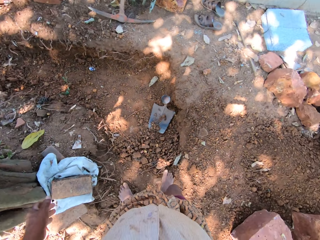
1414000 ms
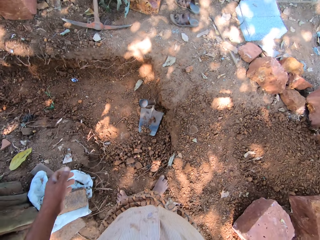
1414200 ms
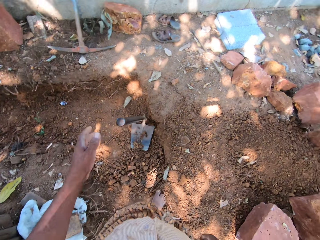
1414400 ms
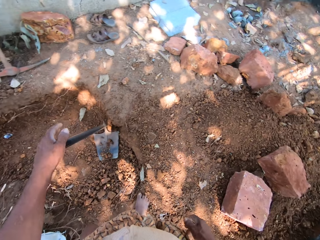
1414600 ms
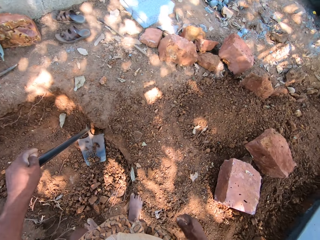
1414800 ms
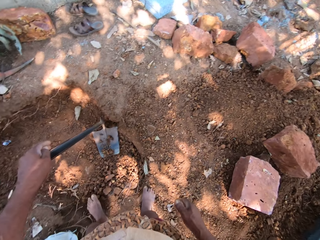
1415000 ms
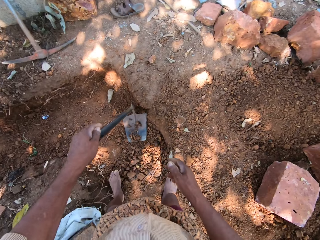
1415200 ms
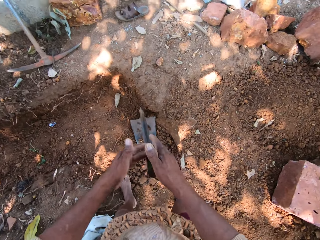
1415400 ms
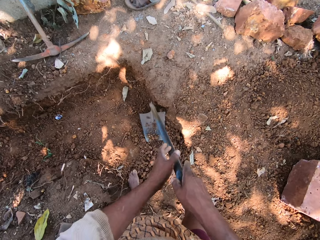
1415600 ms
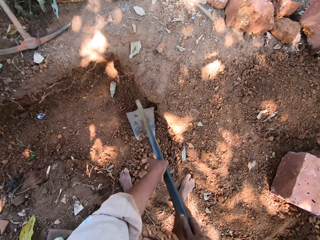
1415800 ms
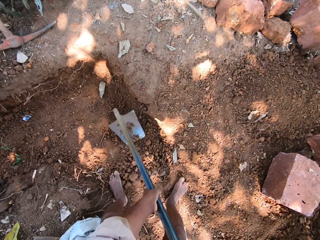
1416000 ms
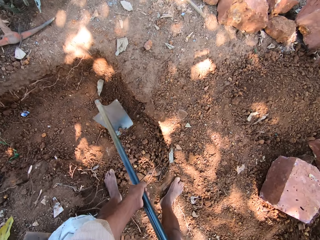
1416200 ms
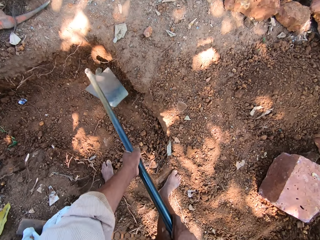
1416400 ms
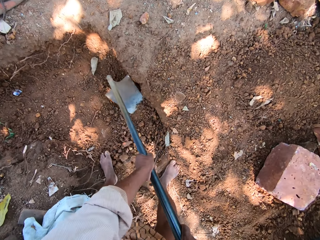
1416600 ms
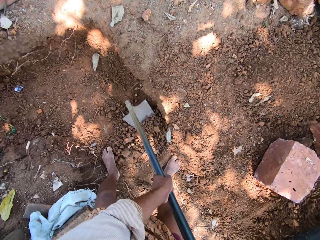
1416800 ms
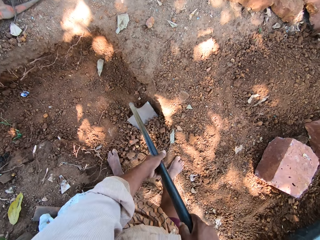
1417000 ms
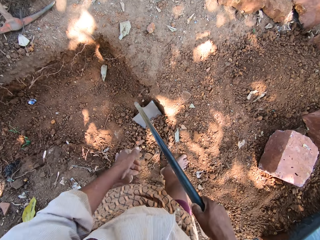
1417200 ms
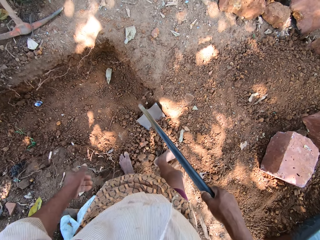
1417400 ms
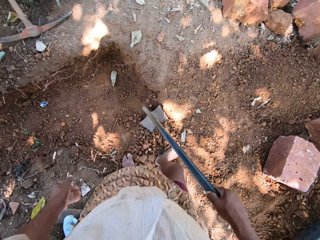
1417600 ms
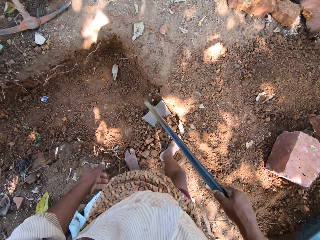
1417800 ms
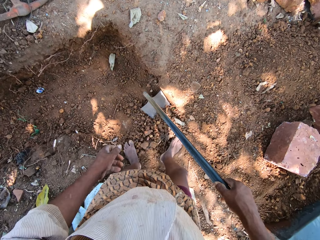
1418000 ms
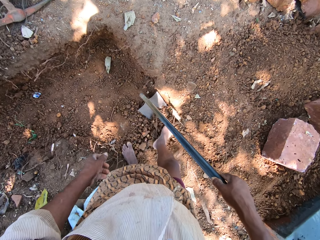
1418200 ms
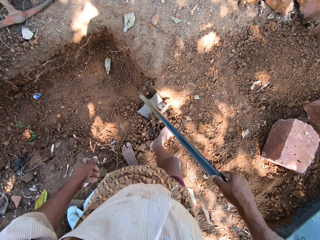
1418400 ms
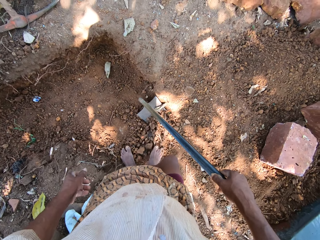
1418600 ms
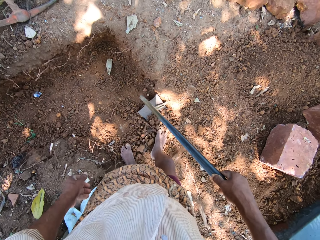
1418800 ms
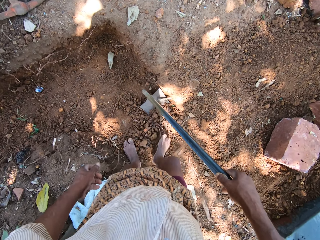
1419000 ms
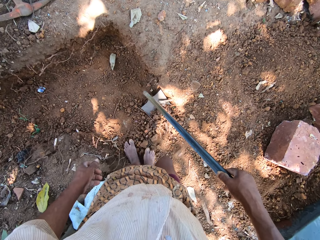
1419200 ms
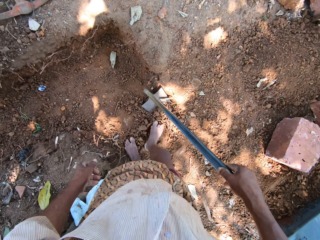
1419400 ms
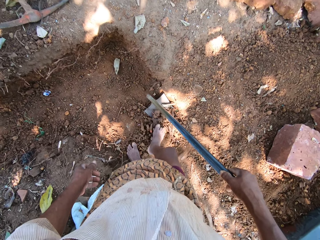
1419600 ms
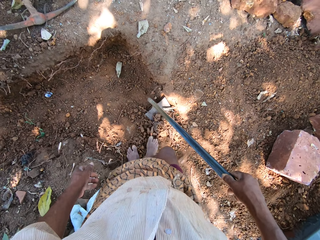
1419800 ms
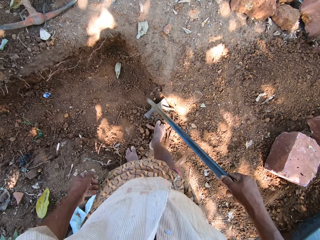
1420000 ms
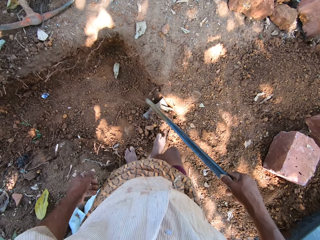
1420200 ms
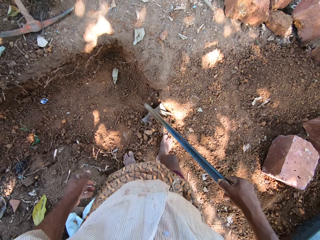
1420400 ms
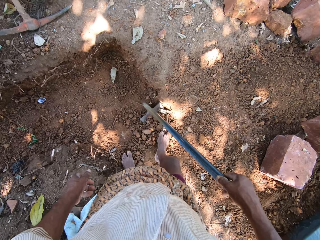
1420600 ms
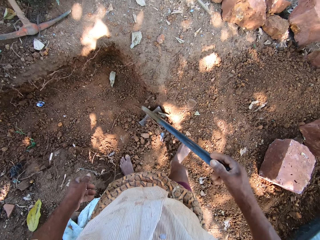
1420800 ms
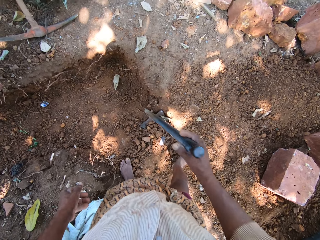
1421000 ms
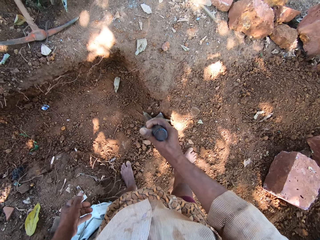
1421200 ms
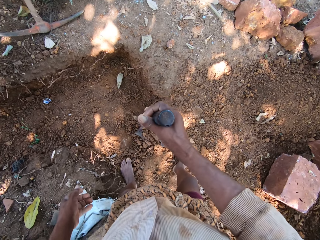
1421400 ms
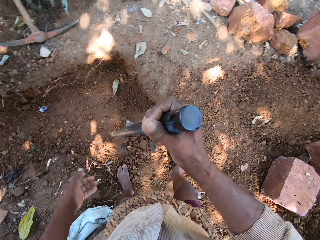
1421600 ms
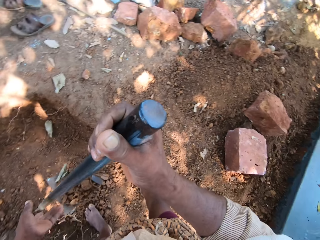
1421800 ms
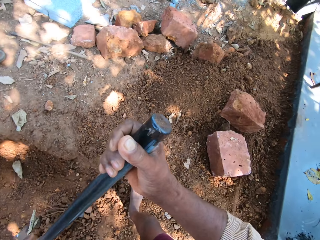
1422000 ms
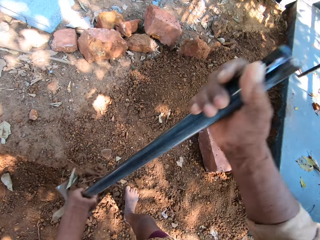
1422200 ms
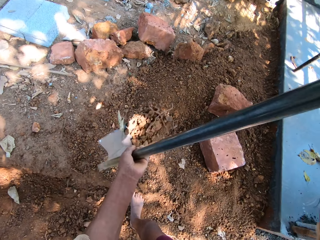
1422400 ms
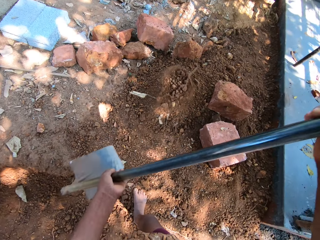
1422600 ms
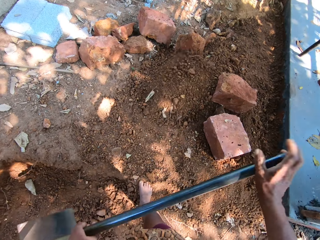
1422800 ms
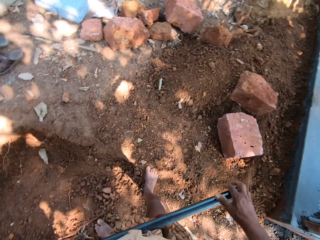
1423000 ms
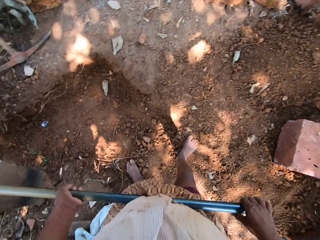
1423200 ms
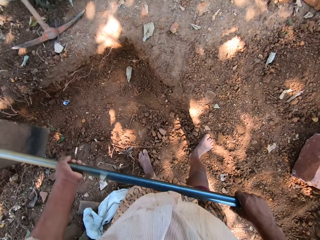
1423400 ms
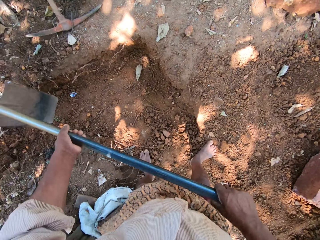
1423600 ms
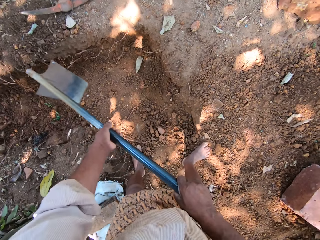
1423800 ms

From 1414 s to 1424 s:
The camera wearer holds the hoe on the ground with his right hand. He holds the hoe with both hands. He picks the hoe from the ground with both hands. He packs sand from the ground with the hoe in both hands. He scoops dirt. He holds the hoe with his right hand. He pushes the sand in the hoe in his right hand with his right foot. He picks the hoe from the ground with his right hand. He holds the hoe with both hands. He pours the sand from the hoe to the ground with both hands.

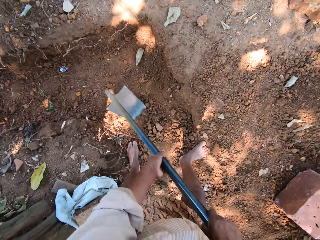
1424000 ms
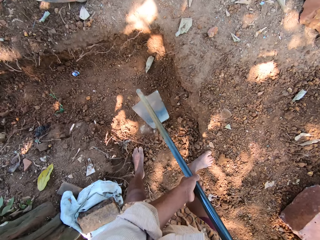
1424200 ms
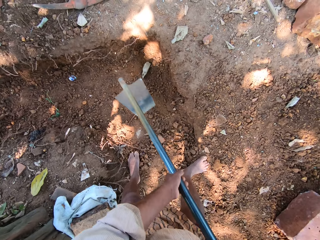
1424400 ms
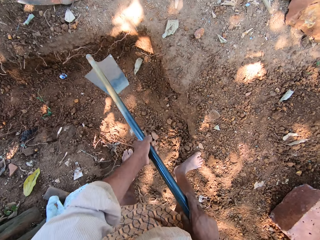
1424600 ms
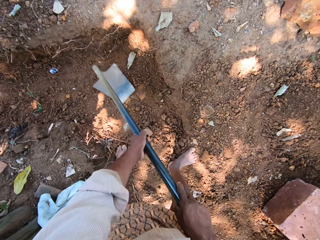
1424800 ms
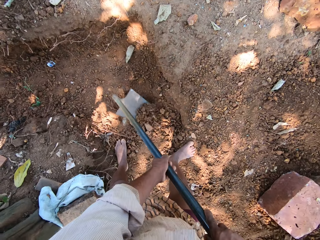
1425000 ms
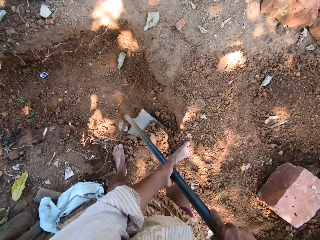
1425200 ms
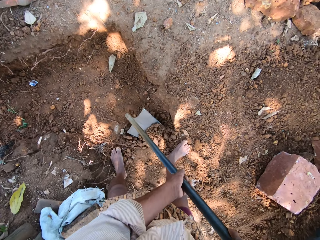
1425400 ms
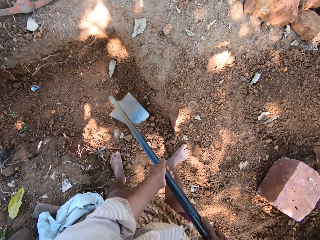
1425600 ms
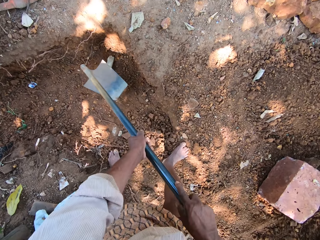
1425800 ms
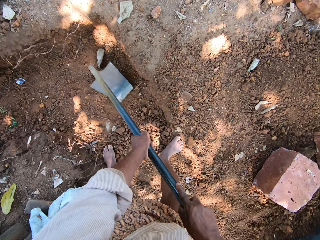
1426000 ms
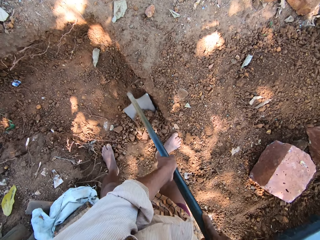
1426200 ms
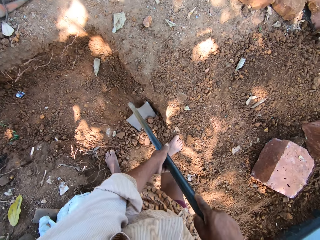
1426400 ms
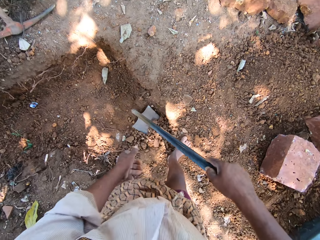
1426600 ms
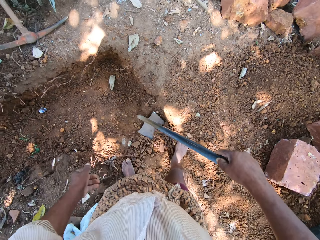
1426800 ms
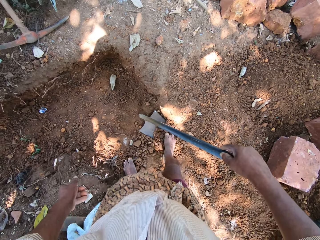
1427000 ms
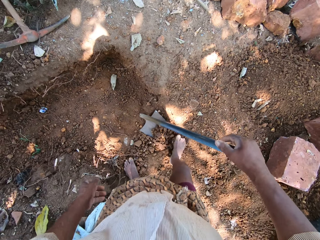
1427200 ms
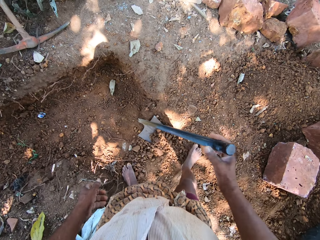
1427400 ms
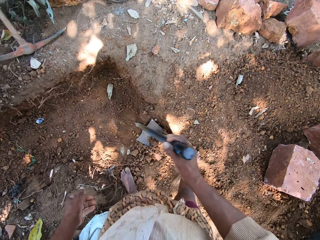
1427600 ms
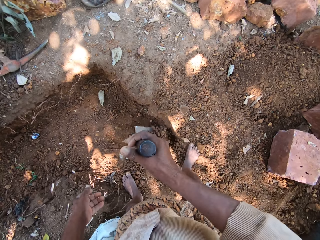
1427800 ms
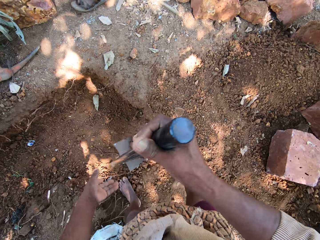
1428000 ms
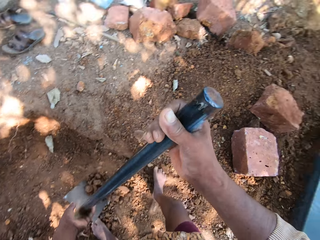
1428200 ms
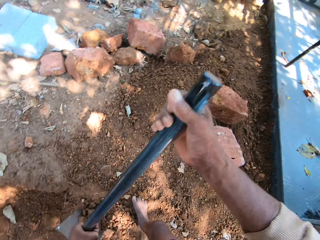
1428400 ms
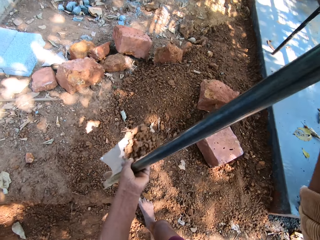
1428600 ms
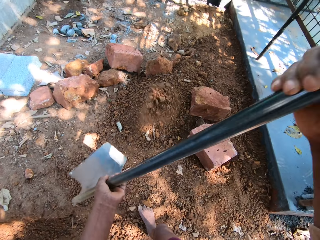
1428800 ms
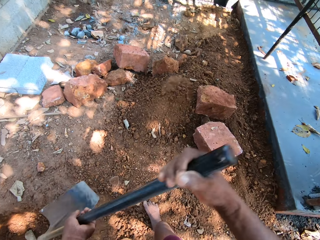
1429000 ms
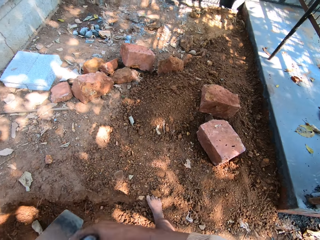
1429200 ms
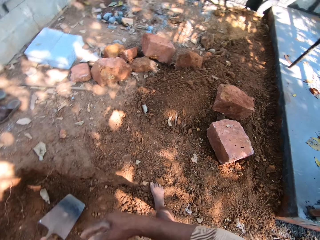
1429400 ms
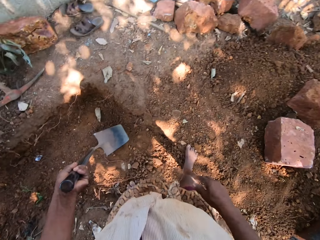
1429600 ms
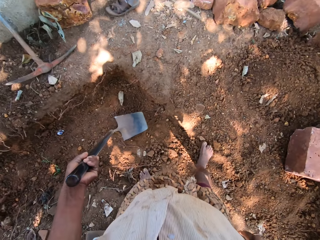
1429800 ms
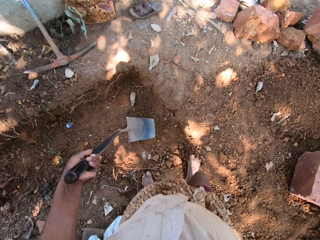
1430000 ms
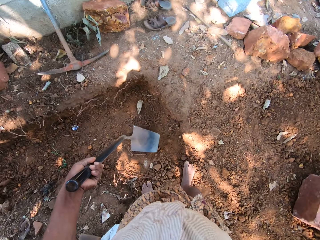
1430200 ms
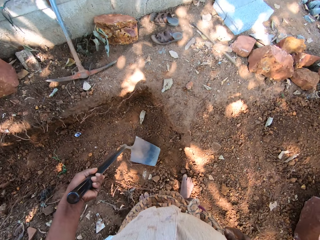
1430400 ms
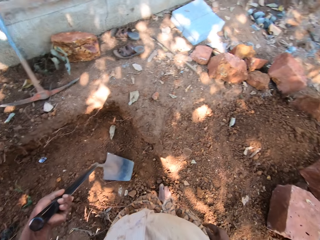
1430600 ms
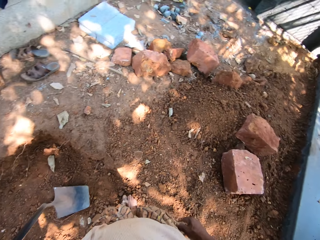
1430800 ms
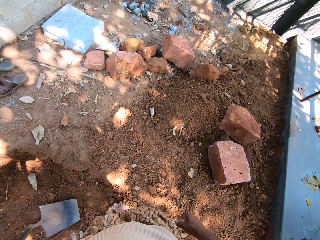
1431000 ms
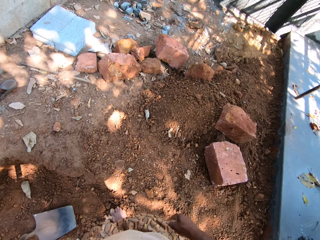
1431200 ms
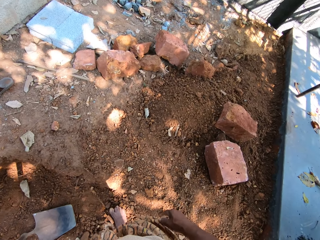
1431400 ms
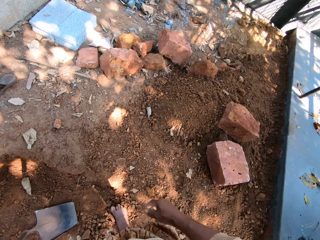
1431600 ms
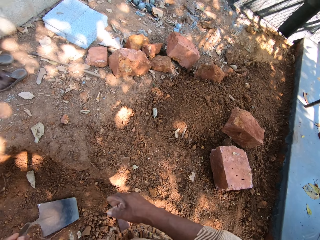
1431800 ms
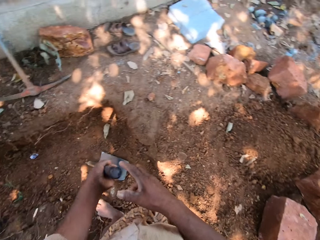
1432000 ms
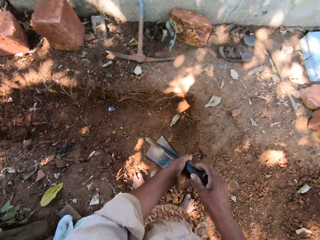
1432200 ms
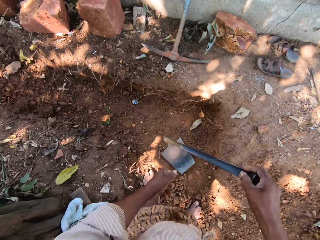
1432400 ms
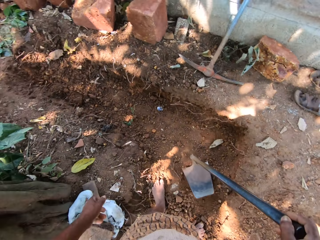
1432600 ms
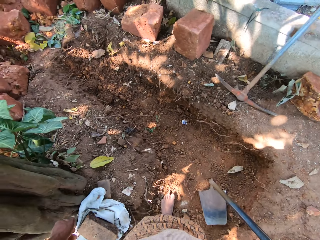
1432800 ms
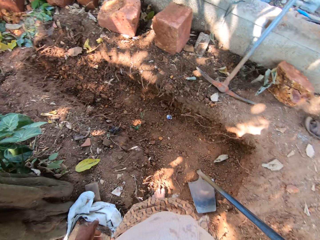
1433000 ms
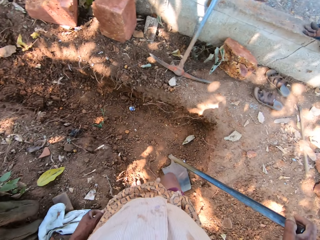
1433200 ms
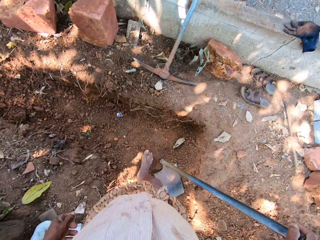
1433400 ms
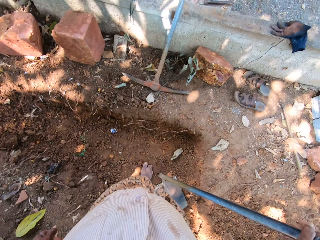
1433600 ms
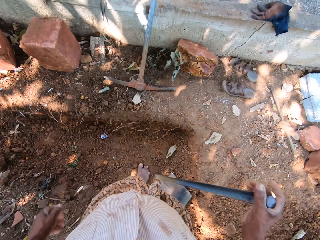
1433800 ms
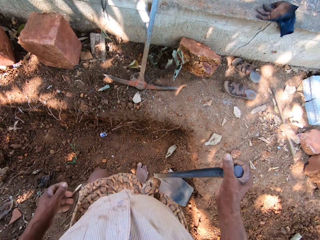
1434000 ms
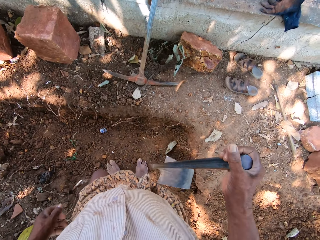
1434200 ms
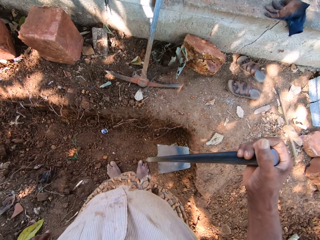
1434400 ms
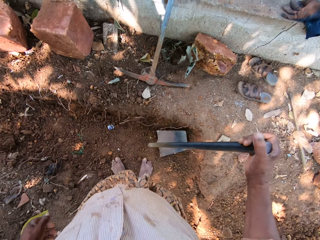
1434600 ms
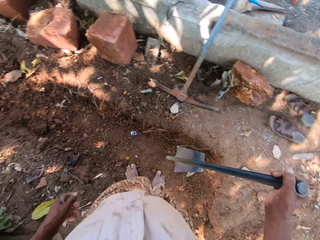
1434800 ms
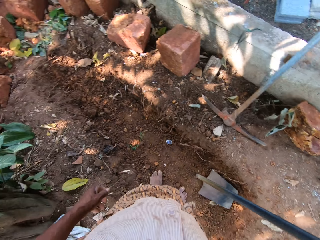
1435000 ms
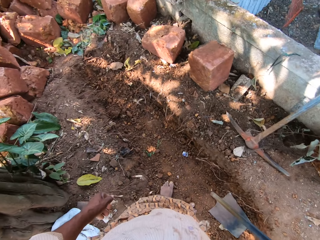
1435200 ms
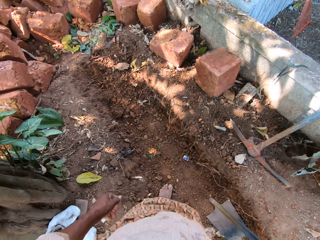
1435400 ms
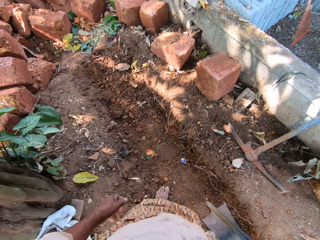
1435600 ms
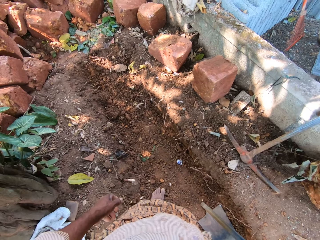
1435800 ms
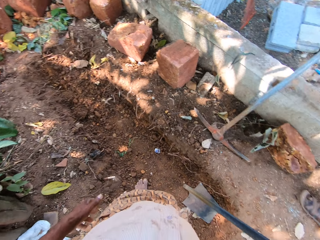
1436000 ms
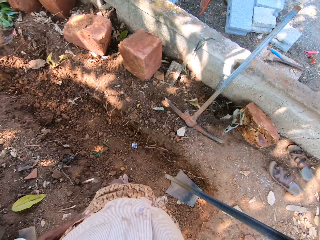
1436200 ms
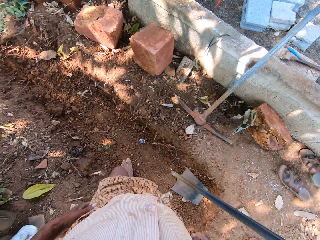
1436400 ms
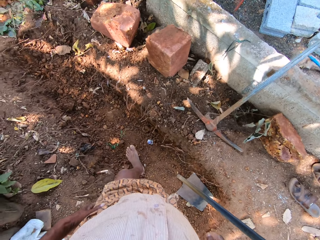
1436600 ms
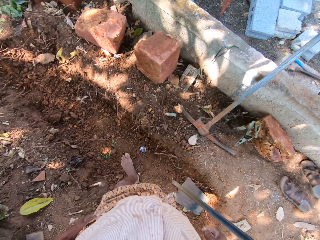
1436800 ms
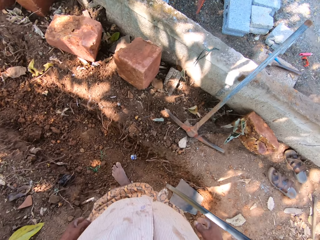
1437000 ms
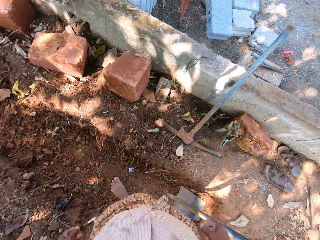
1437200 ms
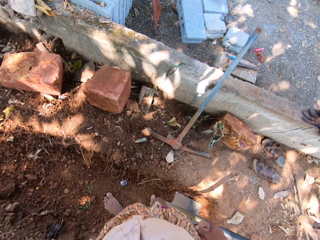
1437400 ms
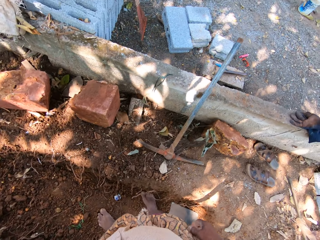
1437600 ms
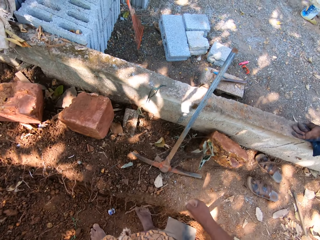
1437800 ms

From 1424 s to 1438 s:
The camera wearer hits the ground with the hoe in both hands. He digs the dirt. He packs sand from the ground with the hoe in both hands. He holds the hoe with his right hand. He pushes the sand in the hoe in his right hand with his right foot. He picks up the hoe from the ground with his right hand. He holds the hoe with both hands. He pours the sand from the hoe to the ground with both hands. He places the hoe on the ground with his left hand. He passes the hoe from his left hand to his right hand. He holds the hoe. He picks up the hoe from the ground with his right hand. He moves around. He drops the hoe on the ground with his right hand.
